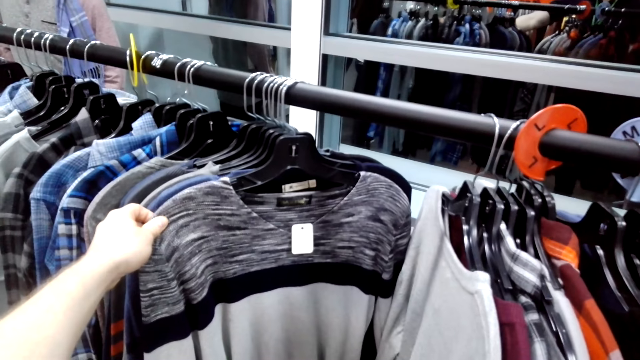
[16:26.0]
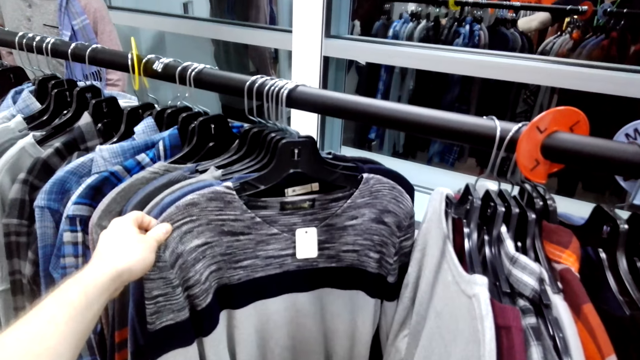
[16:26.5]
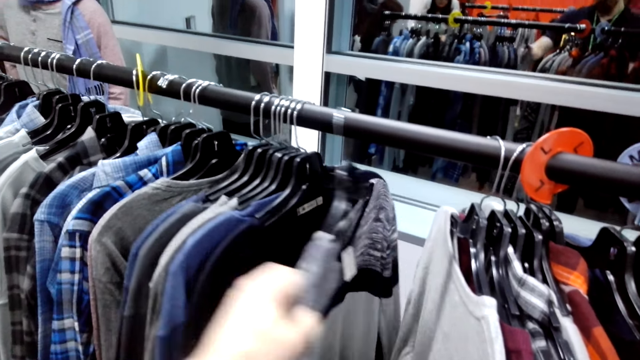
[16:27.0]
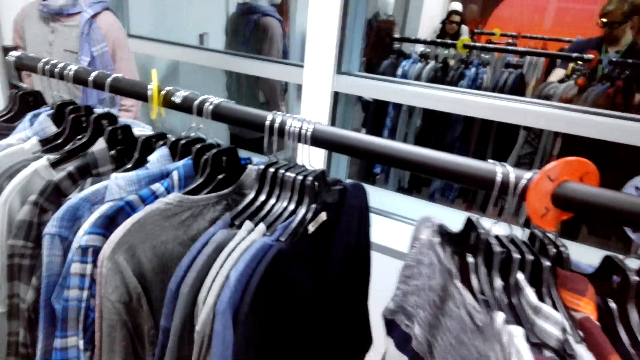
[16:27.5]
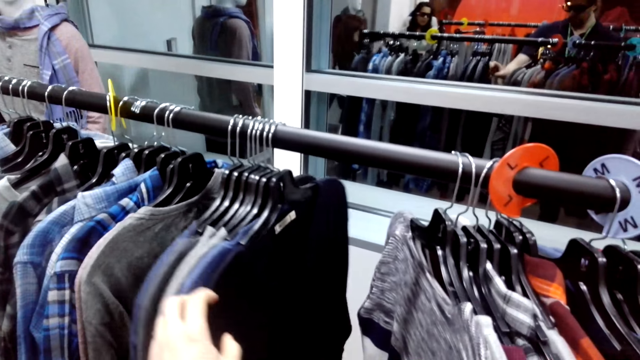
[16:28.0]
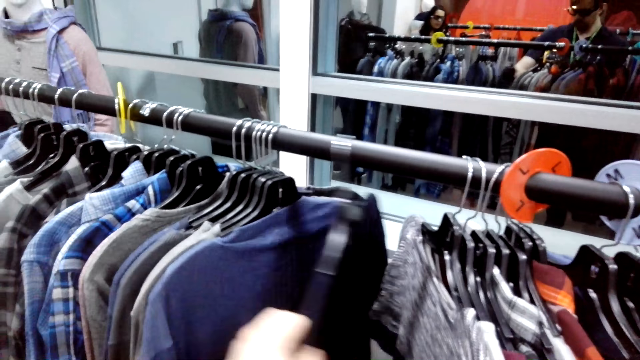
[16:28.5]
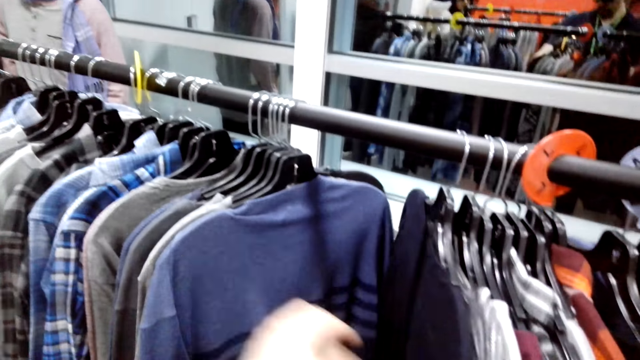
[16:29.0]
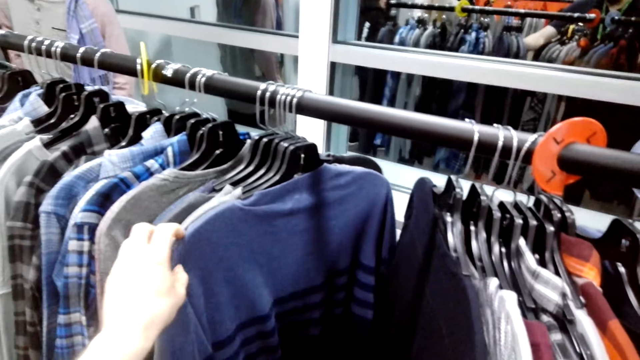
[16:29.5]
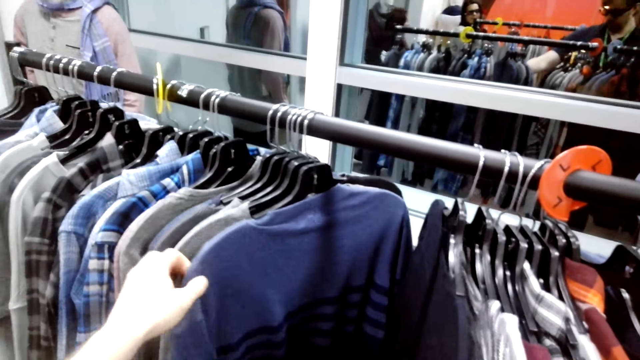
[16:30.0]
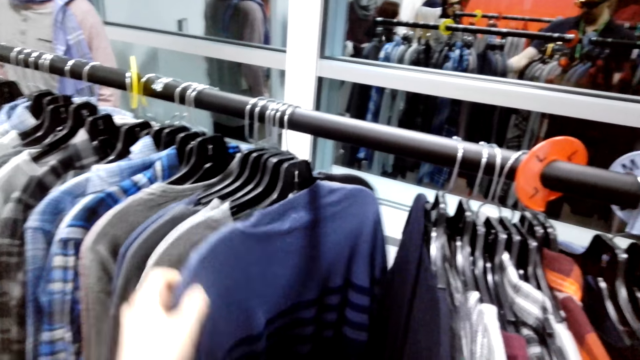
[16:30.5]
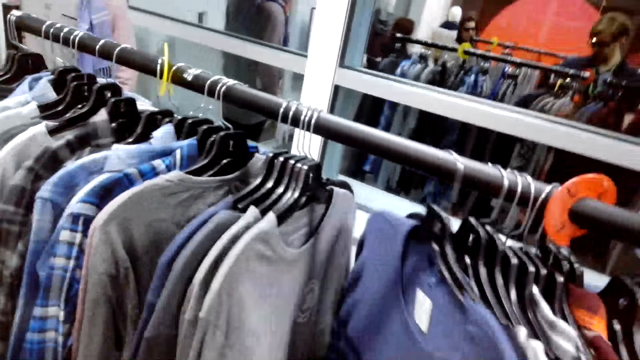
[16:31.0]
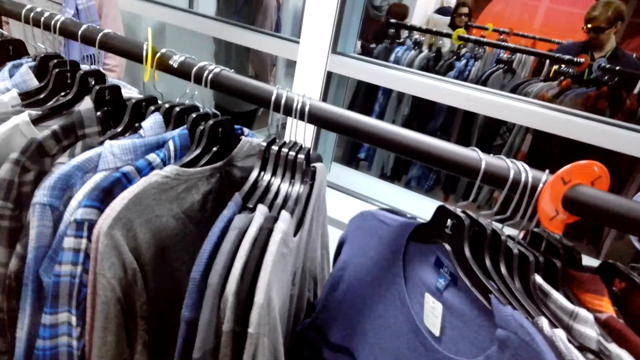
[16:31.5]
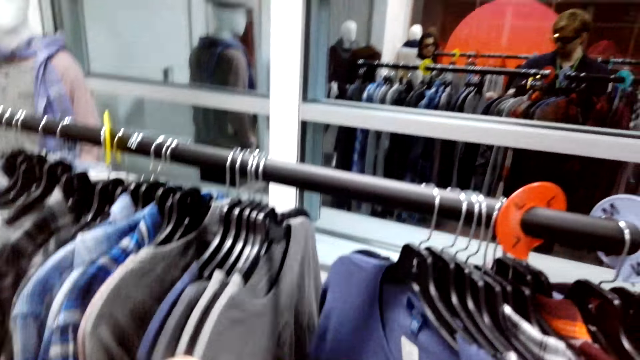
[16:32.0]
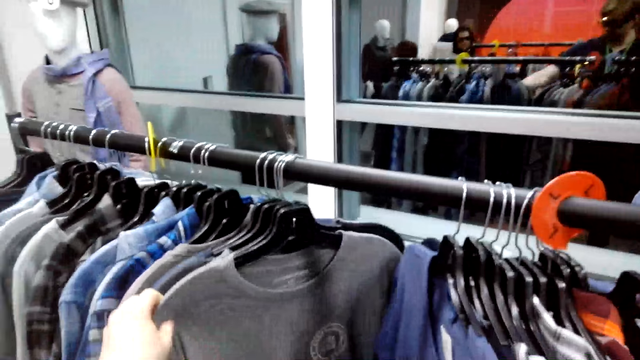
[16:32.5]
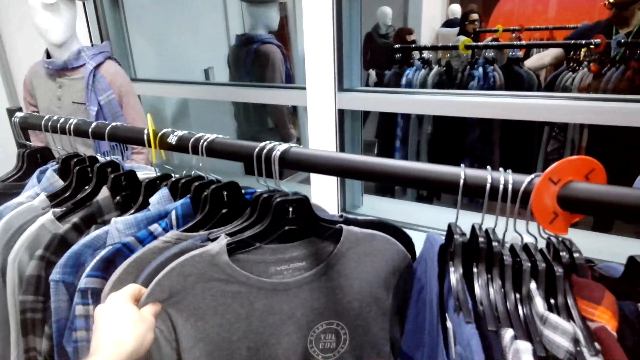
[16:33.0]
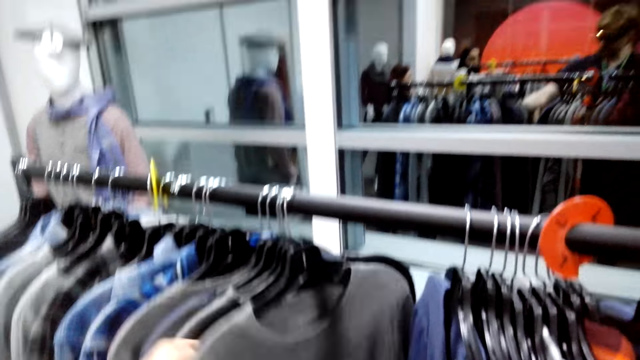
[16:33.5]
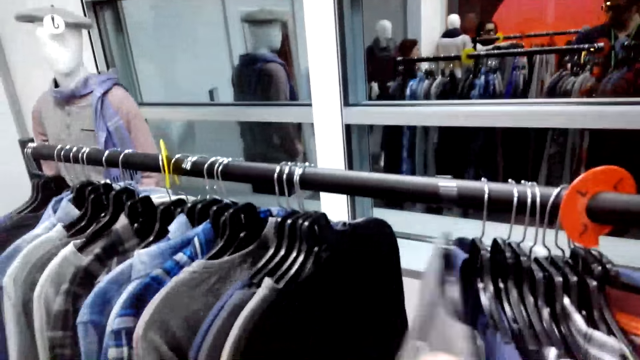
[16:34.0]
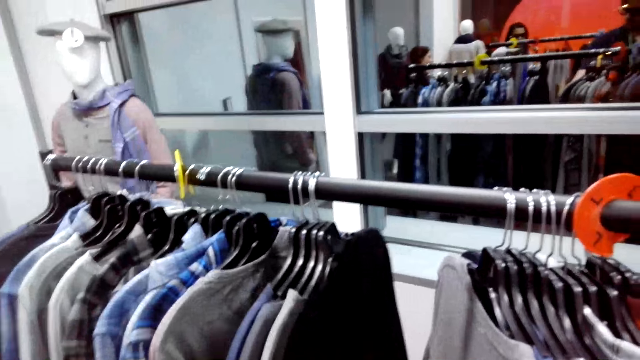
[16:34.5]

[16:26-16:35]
The camera wearer moves the cloth aside.

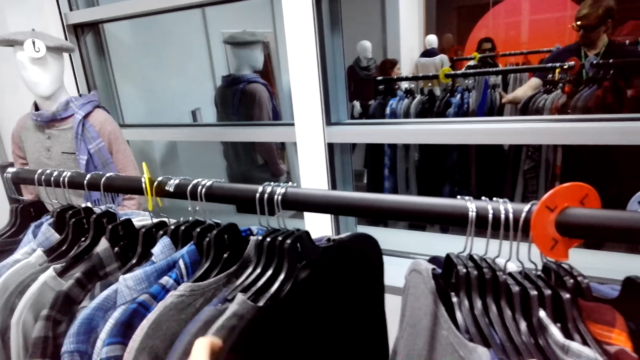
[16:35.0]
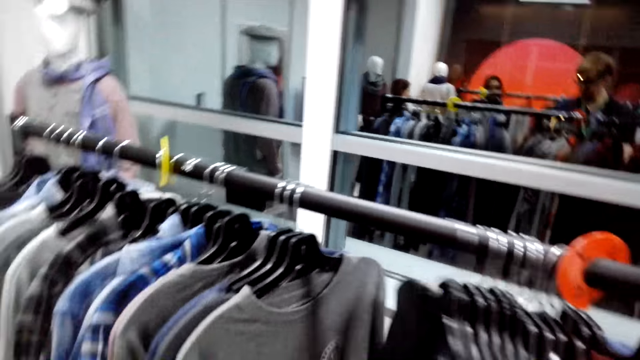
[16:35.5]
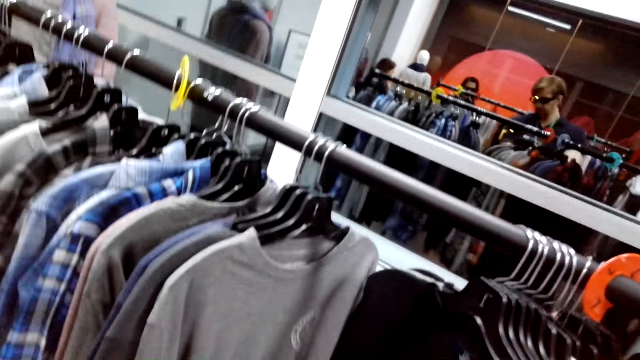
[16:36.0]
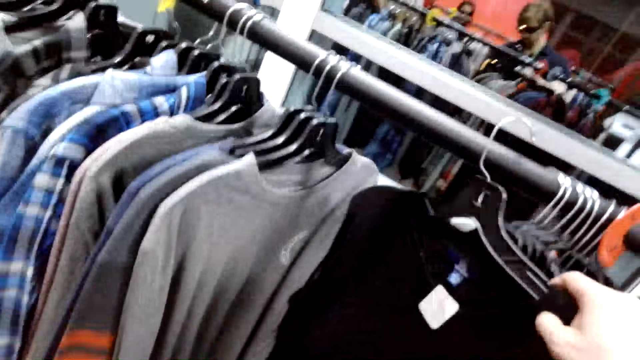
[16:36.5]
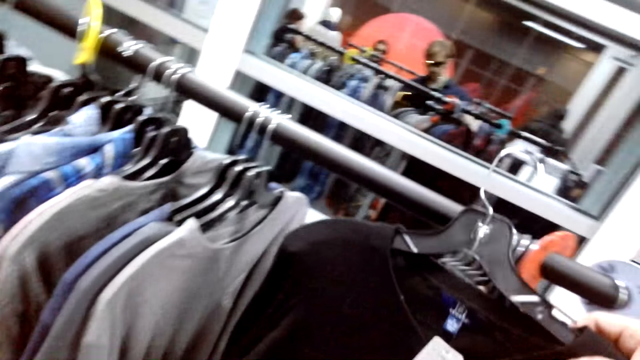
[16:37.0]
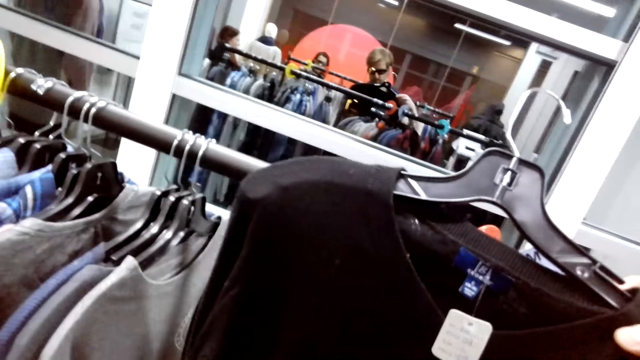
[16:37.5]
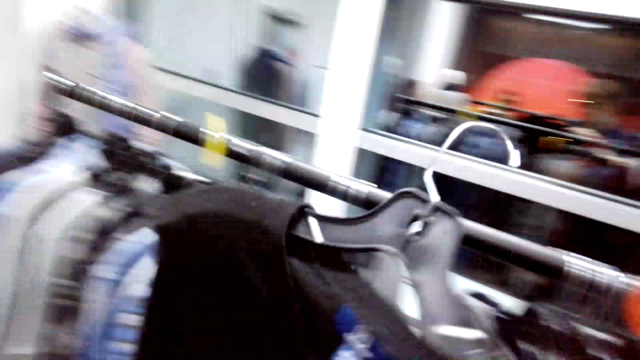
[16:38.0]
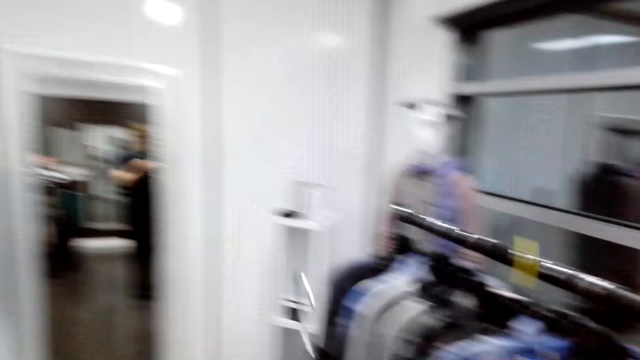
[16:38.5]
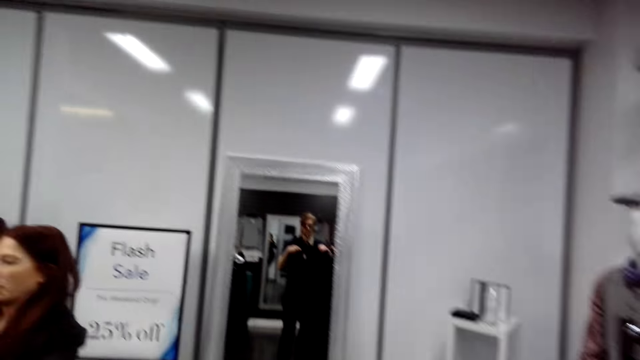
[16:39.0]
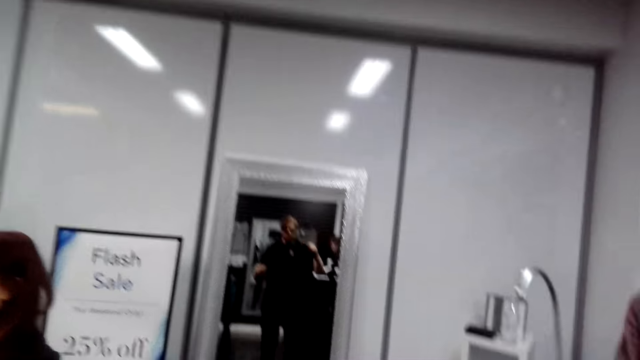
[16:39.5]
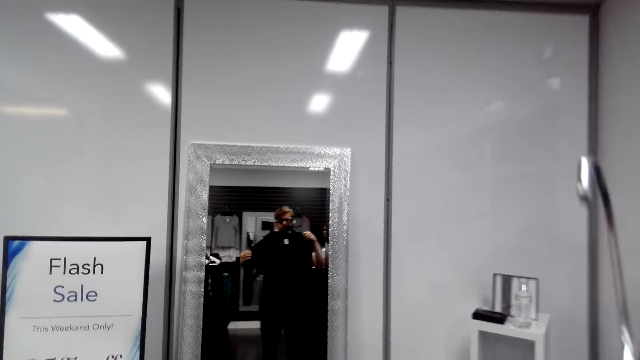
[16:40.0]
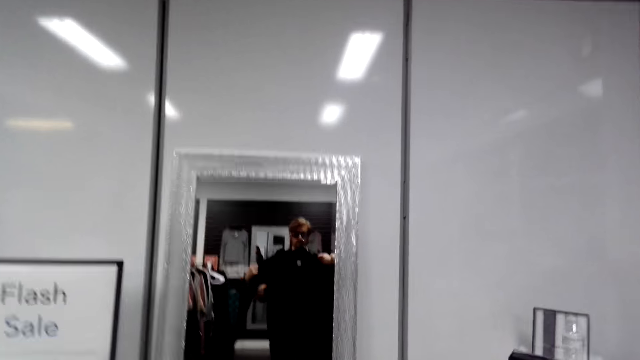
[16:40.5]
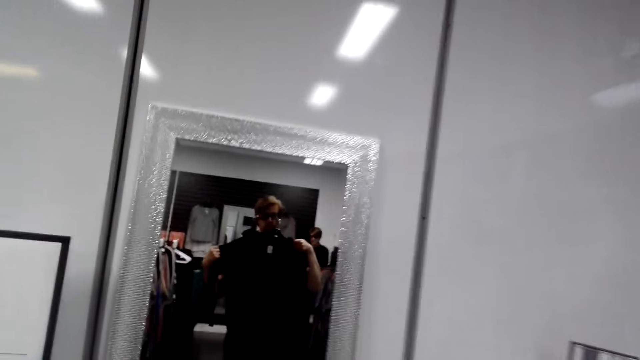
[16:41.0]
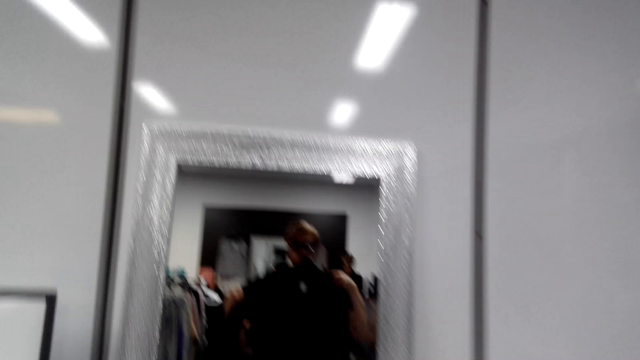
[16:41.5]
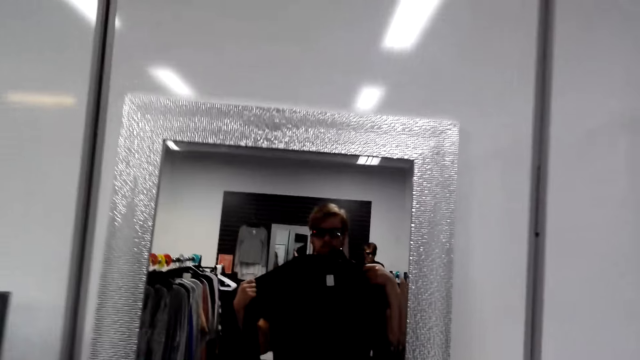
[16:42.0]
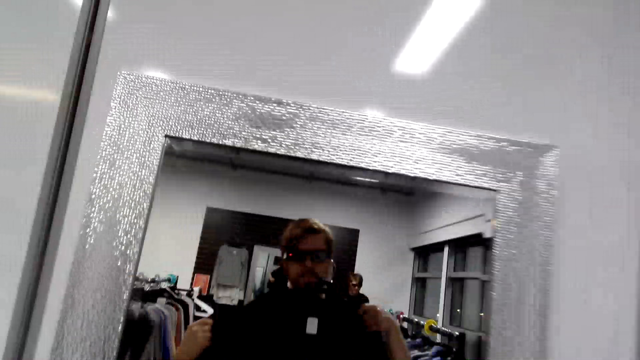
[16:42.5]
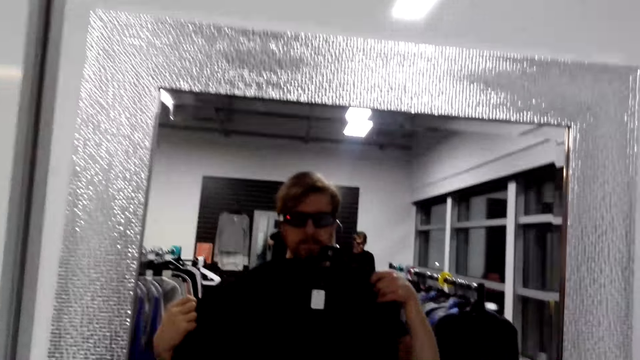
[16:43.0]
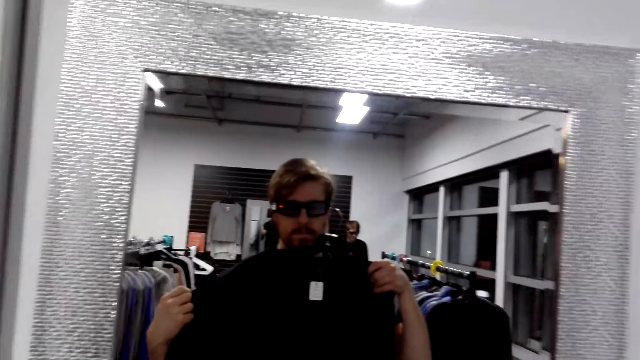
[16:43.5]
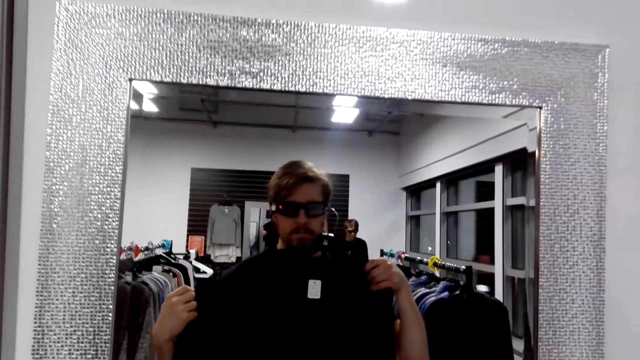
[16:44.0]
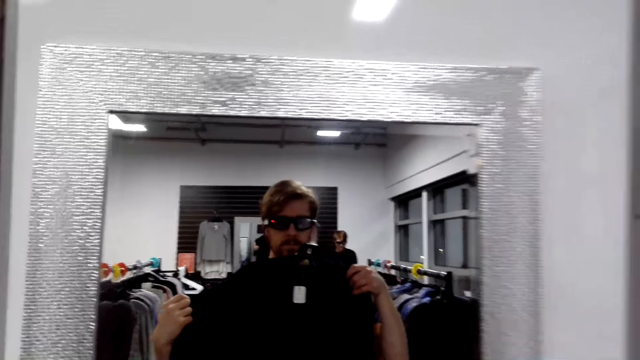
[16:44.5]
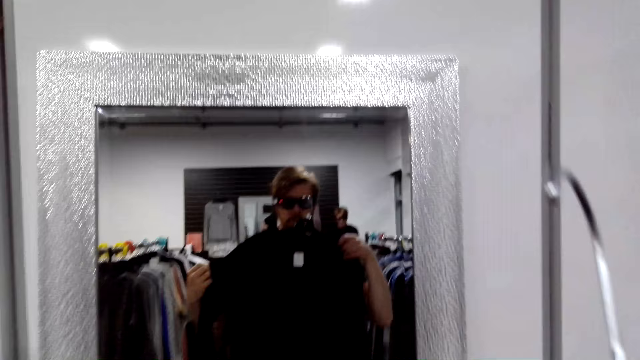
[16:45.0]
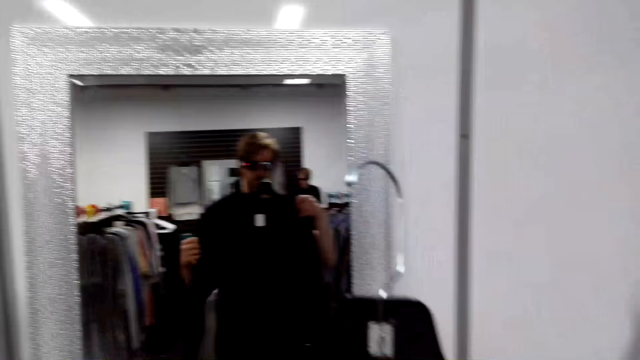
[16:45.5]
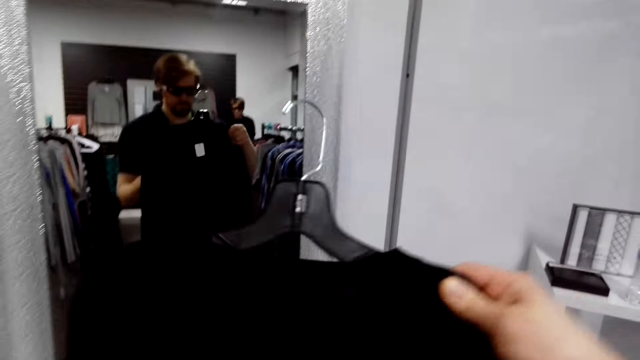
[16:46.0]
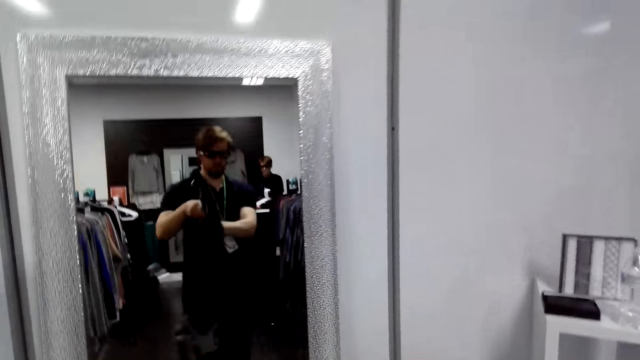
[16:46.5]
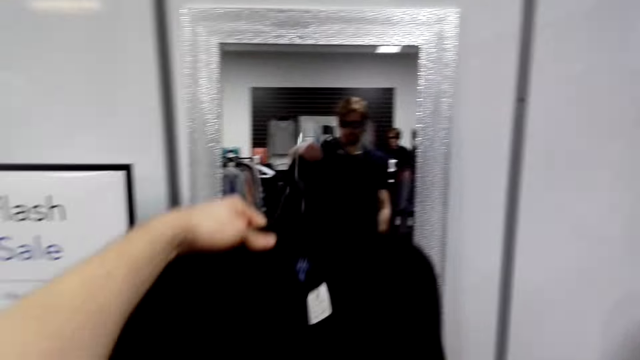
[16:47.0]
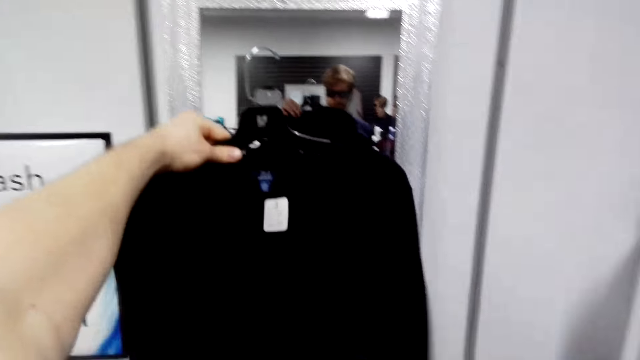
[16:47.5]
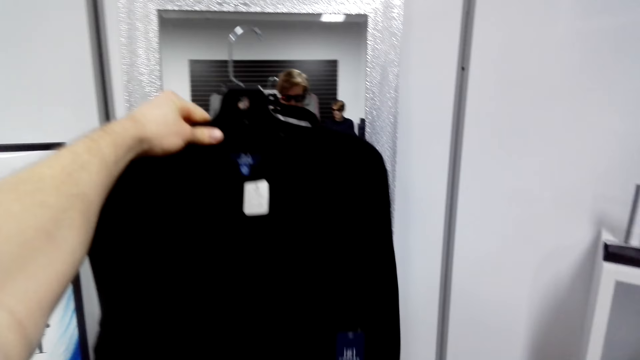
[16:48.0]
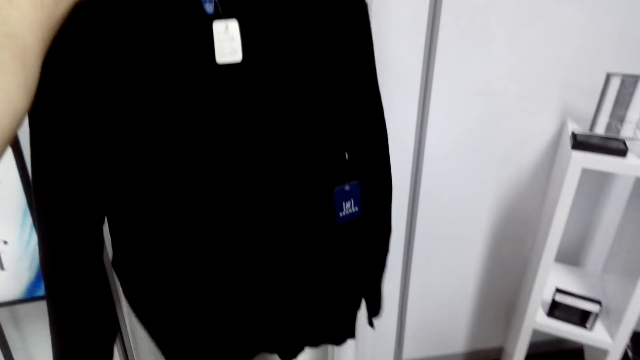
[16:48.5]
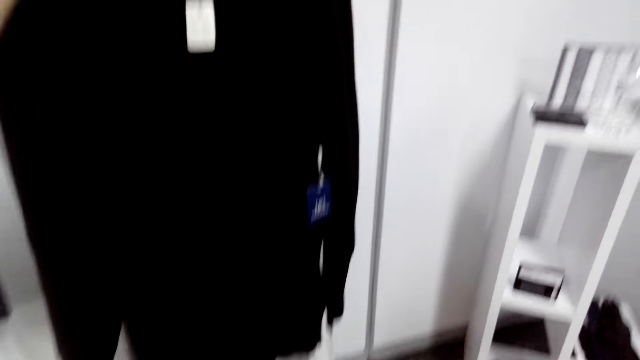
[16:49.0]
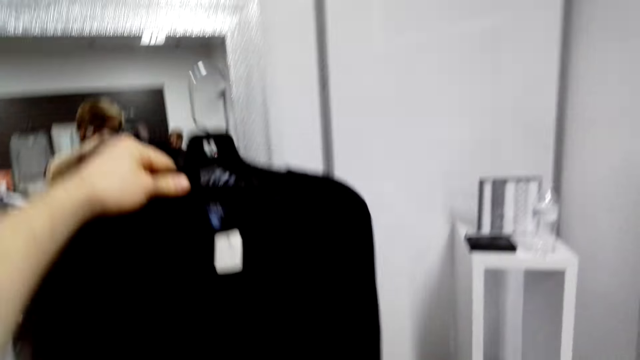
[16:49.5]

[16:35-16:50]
The camera wearer picks up a t-shirt or cloth from the stand. They turn around the shop. They walk around the shop to the mirror. They check the cloth. They hold the t-shirt. They look at the mirror. They turn the cloth. They hold the t-shirt.
